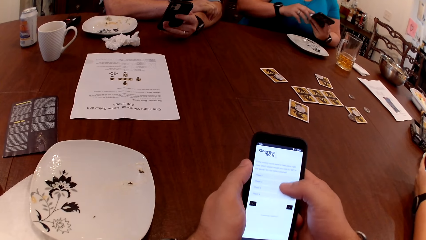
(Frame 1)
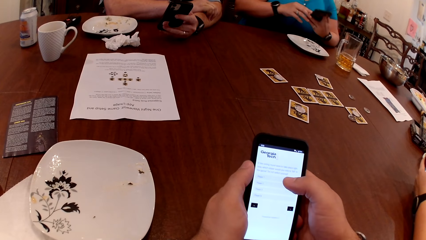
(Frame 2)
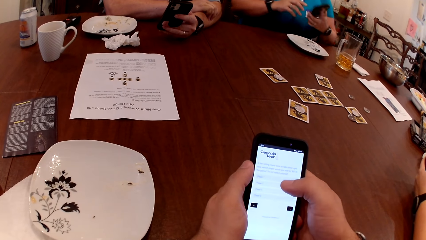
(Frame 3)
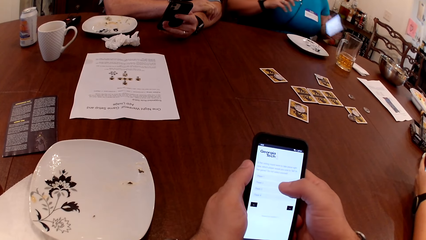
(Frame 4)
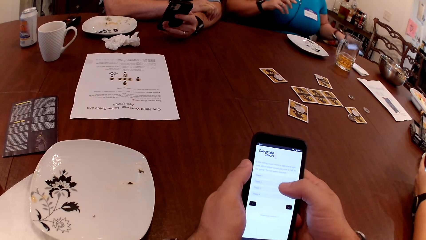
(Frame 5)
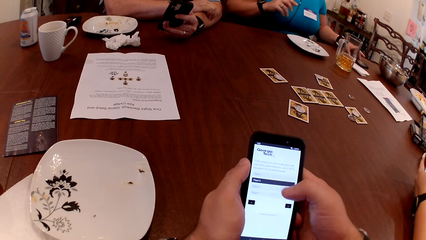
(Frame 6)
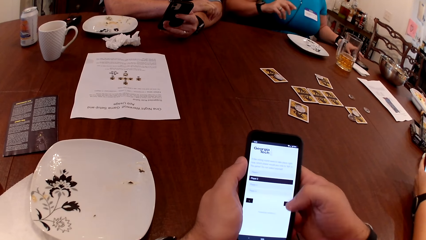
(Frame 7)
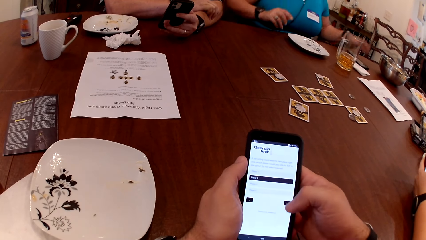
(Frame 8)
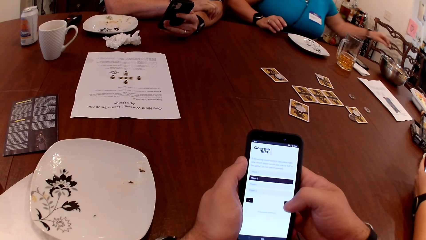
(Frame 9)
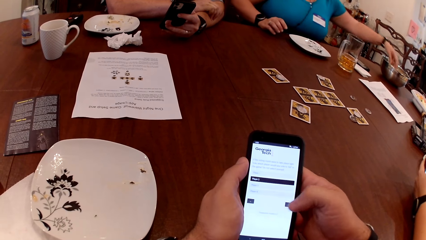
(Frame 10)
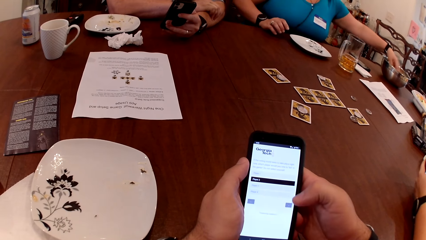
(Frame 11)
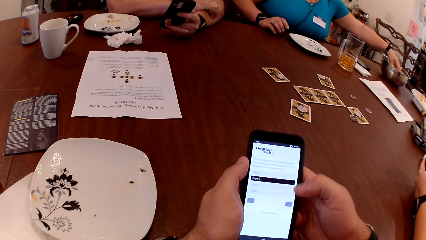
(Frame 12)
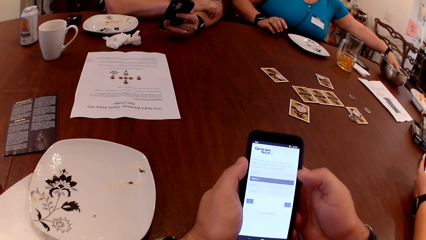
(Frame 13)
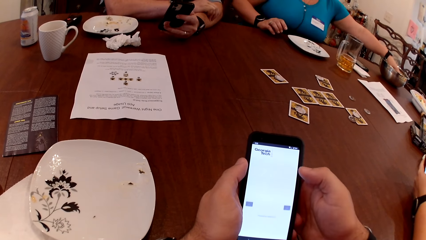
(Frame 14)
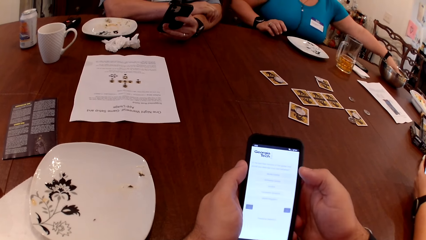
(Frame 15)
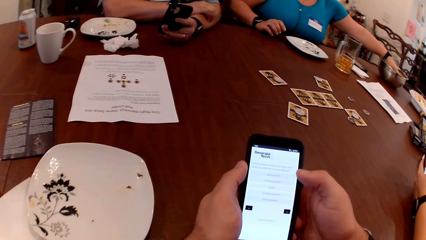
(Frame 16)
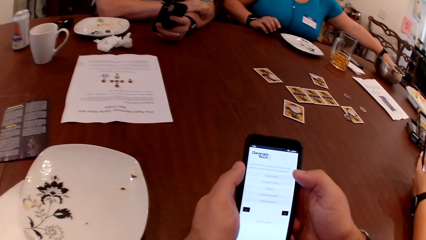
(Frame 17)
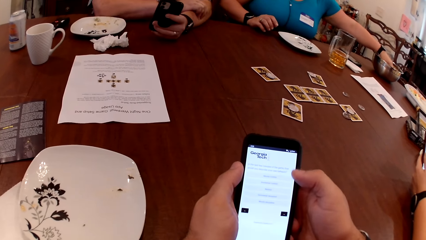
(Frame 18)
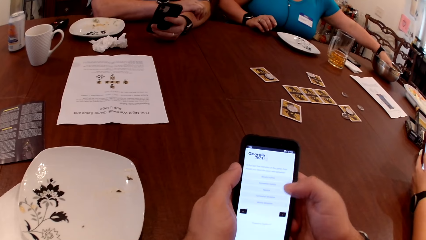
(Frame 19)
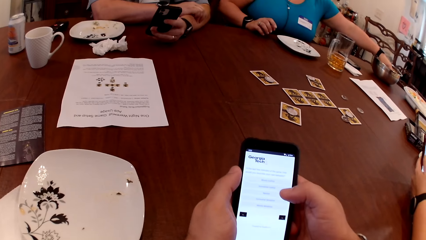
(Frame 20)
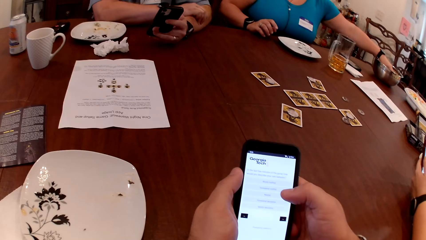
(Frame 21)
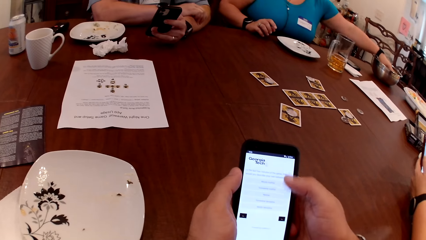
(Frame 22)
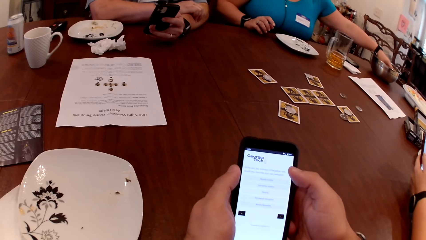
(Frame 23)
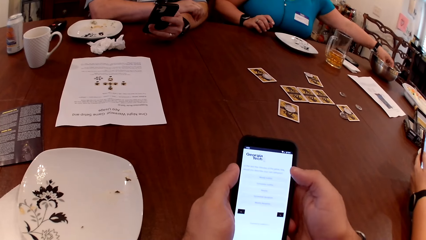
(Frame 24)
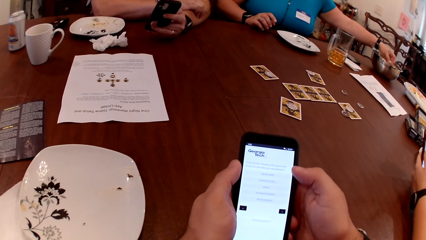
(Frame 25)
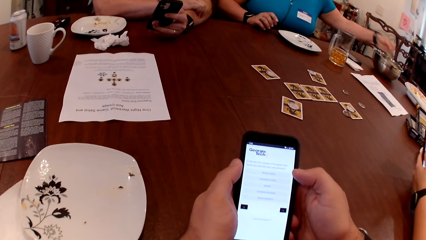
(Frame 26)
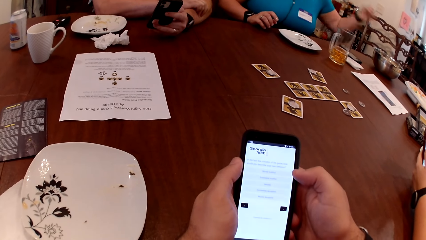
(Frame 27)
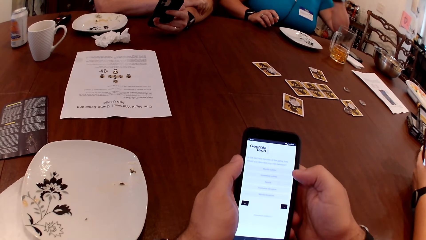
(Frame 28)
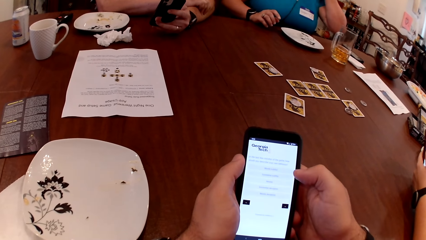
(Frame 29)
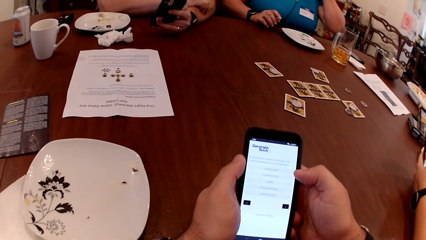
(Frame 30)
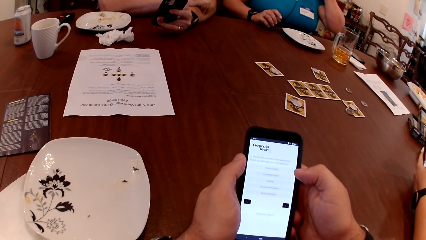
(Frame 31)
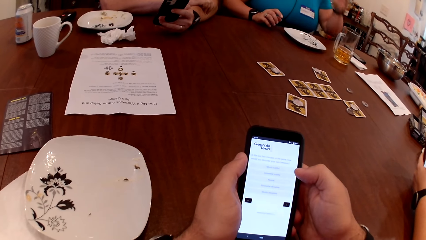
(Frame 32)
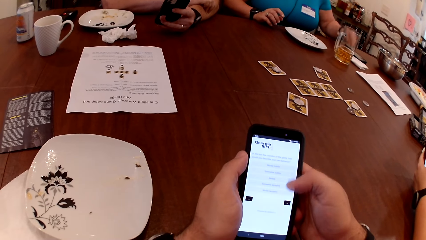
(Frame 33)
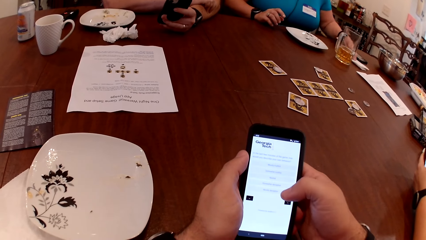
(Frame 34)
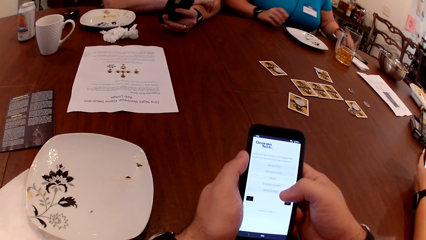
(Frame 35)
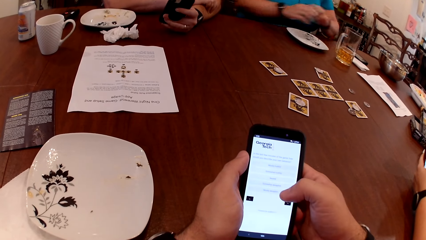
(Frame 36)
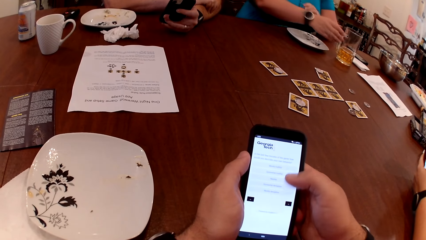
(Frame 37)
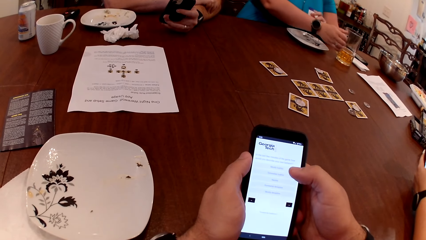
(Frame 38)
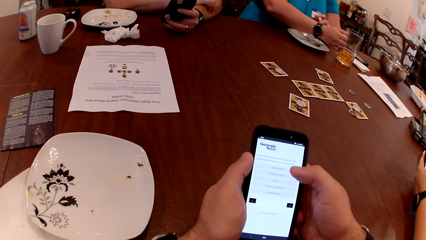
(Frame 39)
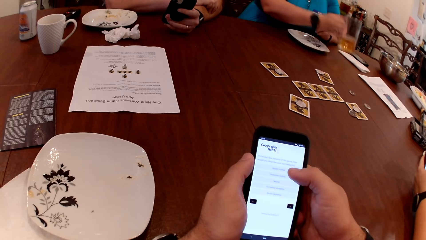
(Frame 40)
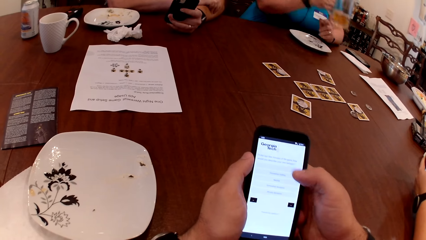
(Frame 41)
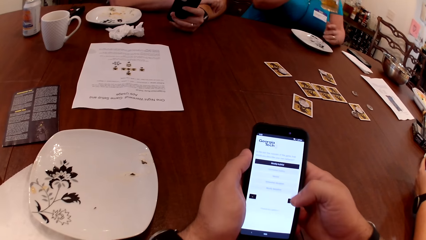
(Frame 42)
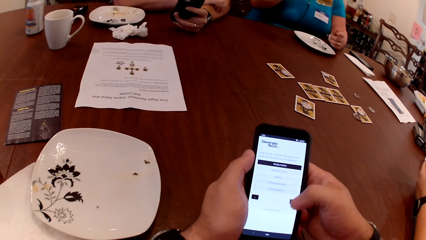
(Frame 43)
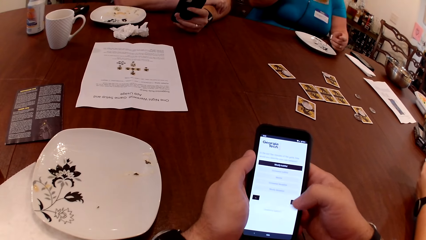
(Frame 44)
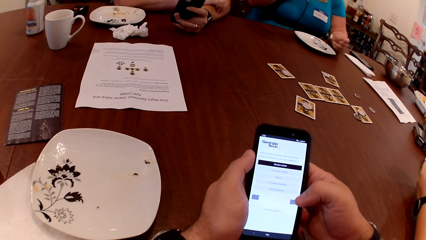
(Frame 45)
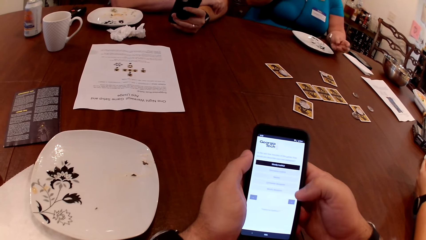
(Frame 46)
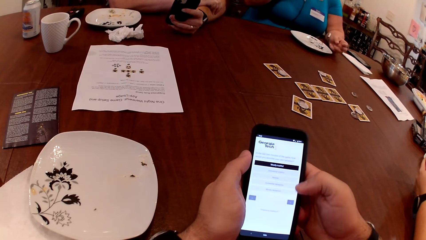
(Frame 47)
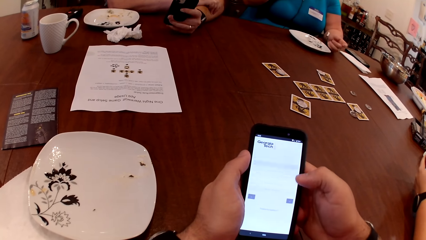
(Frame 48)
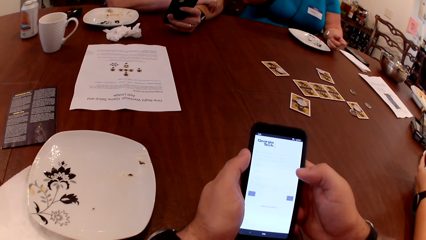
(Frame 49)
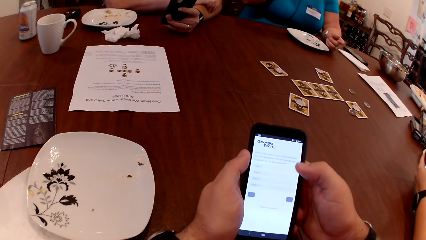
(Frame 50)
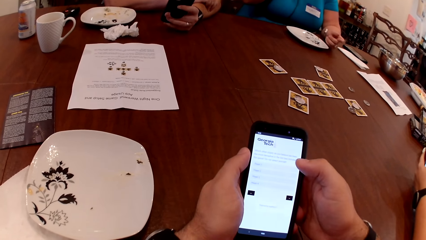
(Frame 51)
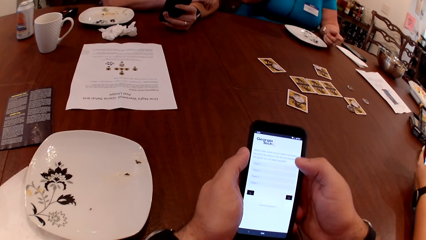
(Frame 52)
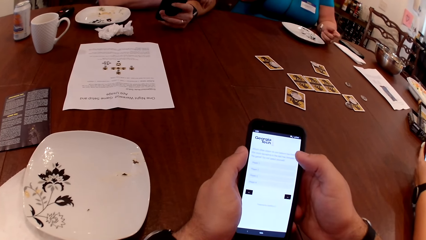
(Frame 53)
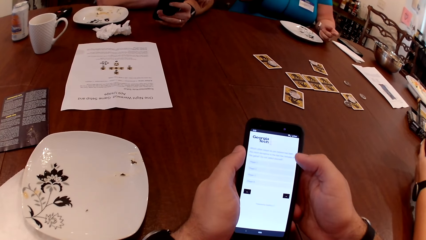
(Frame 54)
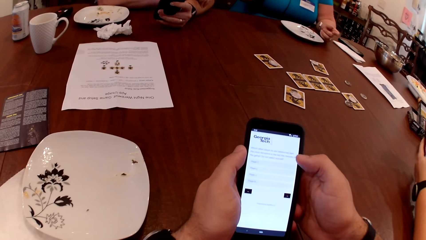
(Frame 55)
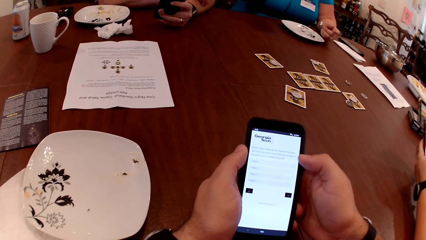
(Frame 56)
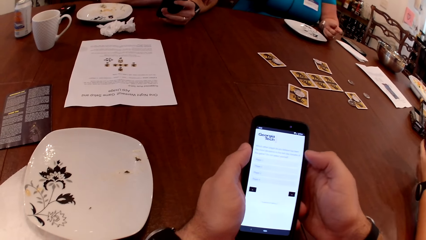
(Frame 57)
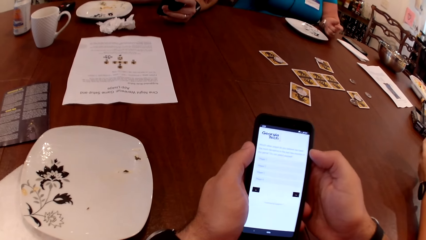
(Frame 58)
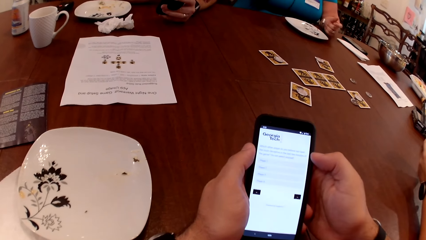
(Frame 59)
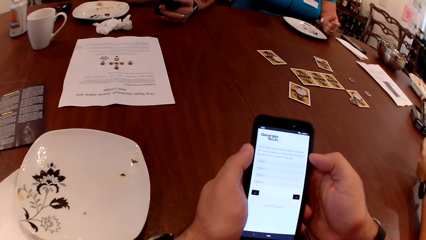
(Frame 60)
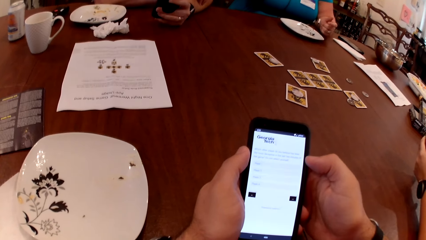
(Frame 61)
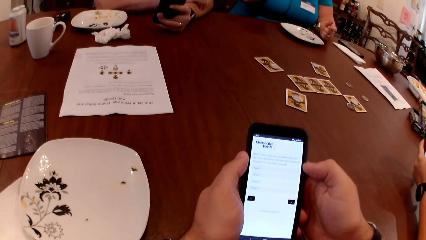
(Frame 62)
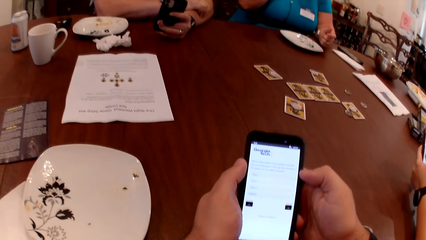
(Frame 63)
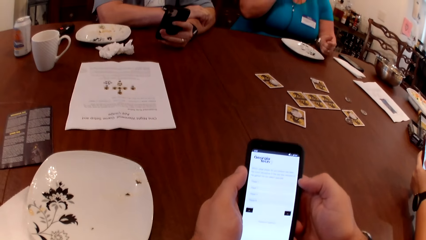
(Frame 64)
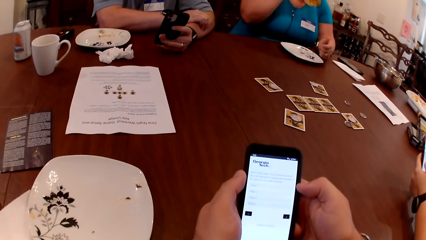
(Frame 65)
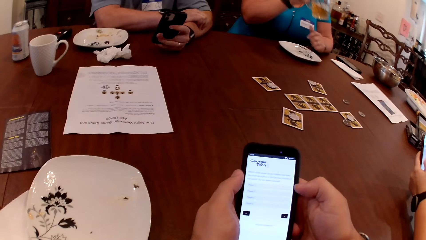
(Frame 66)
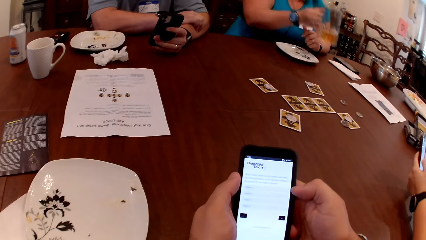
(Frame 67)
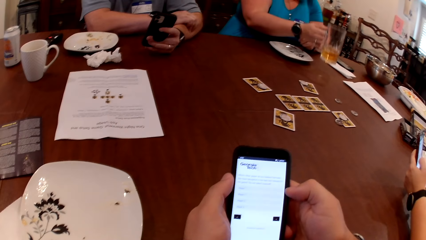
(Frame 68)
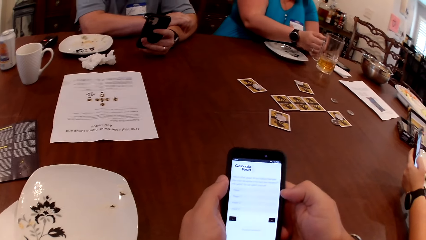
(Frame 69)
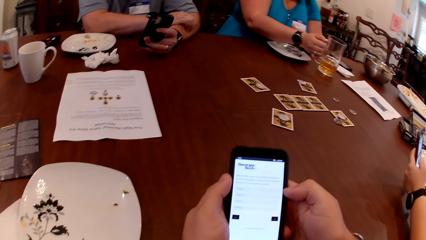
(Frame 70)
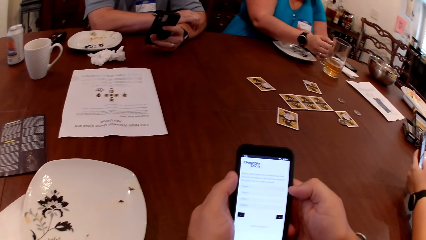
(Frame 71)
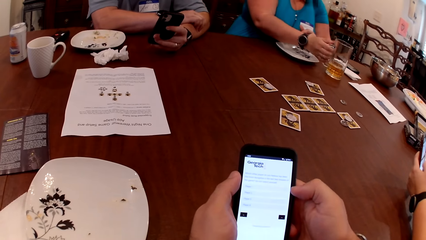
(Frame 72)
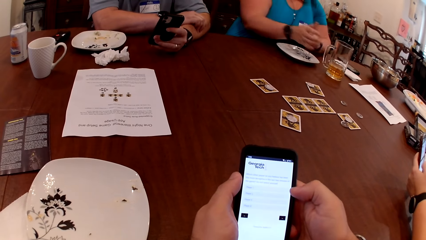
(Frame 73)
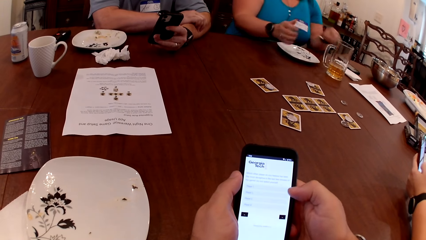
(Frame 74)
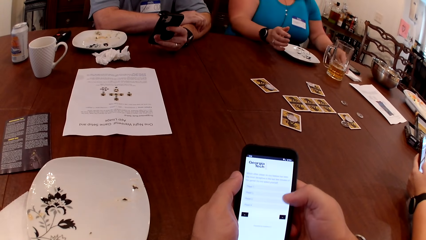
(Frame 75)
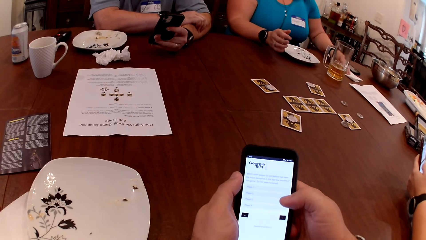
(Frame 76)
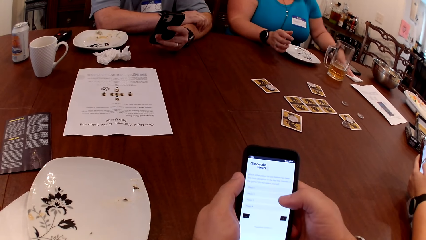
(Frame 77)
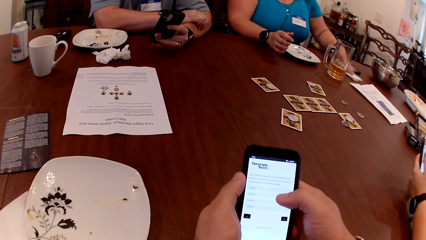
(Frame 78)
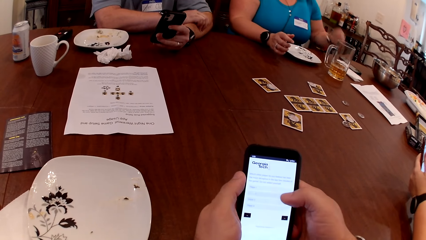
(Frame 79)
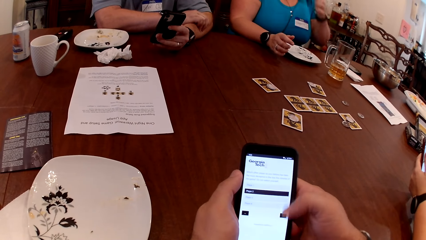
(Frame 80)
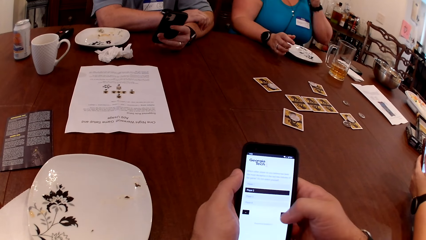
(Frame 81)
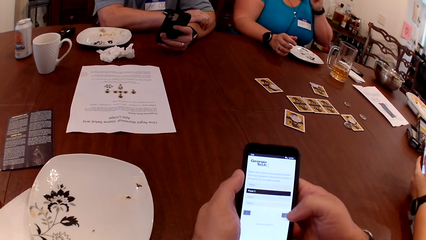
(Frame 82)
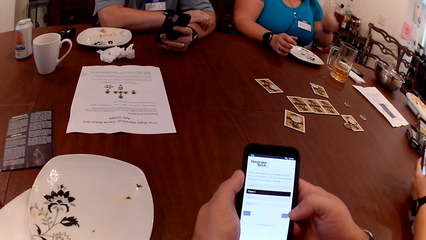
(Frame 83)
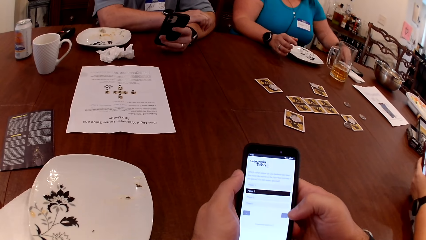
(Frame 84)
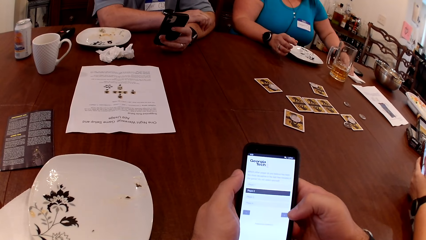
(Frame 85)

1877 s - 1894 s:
A woman drops the phone on the table. The woman picks up a biscuit from a bowl on the table with her left hand. The woman wipes her left hand on the serviette on the table. The woman picks up the cup on the table with her right hand. The woman drops the cup on the table. The woman wipes her left hand on the serviette on the table.
